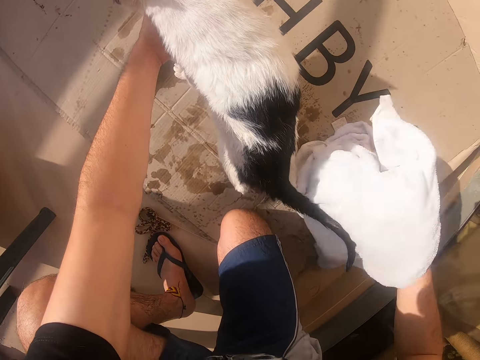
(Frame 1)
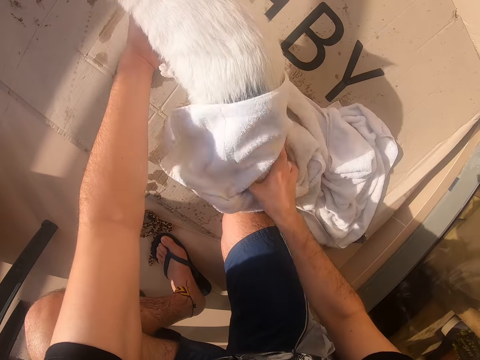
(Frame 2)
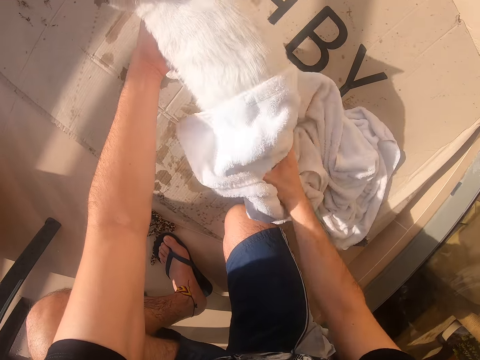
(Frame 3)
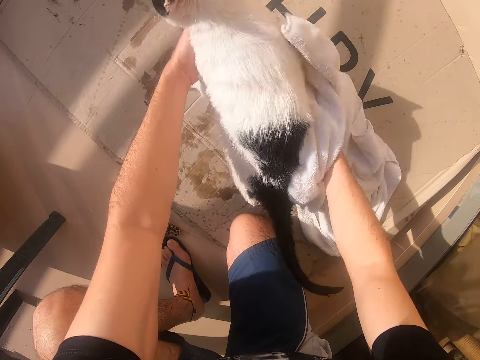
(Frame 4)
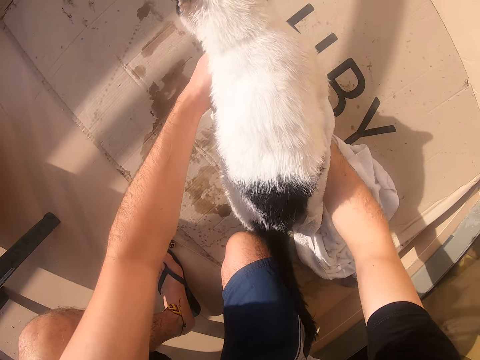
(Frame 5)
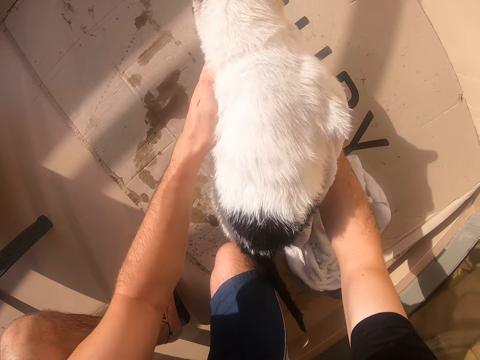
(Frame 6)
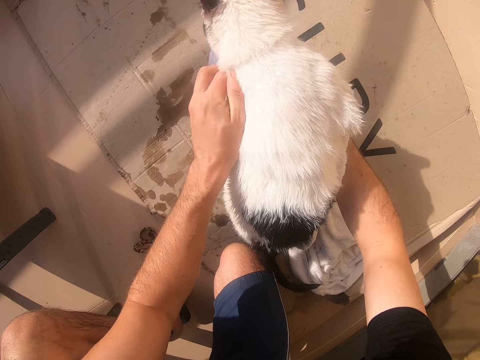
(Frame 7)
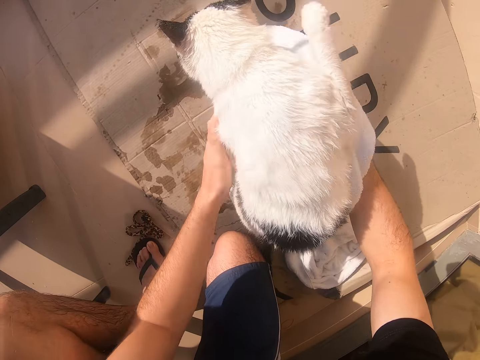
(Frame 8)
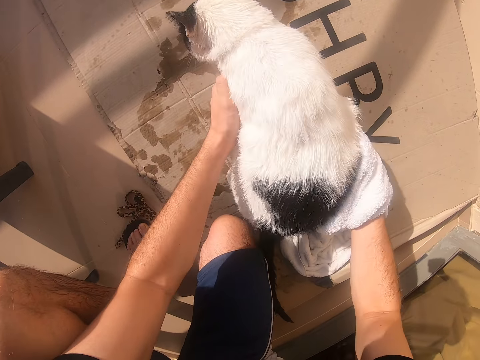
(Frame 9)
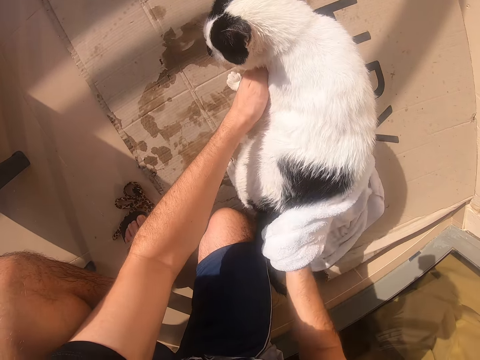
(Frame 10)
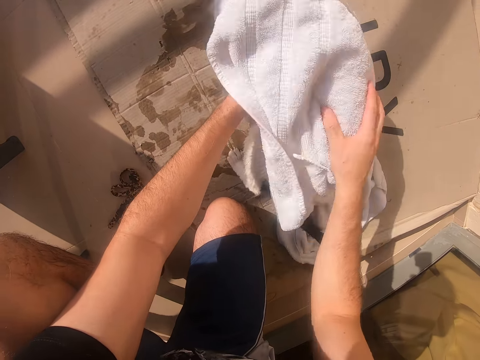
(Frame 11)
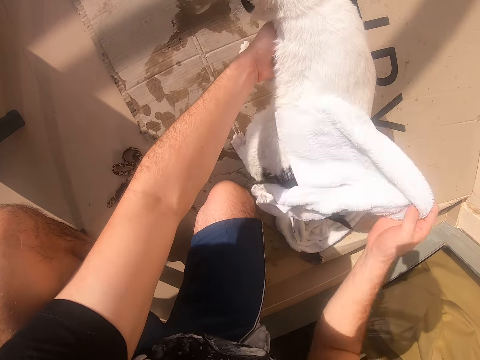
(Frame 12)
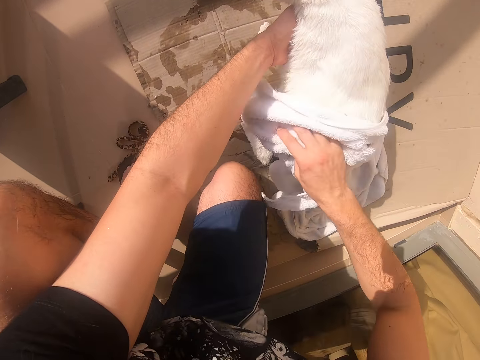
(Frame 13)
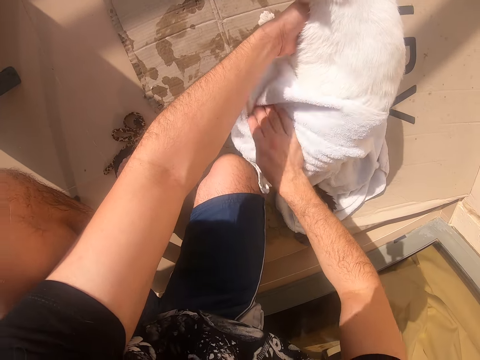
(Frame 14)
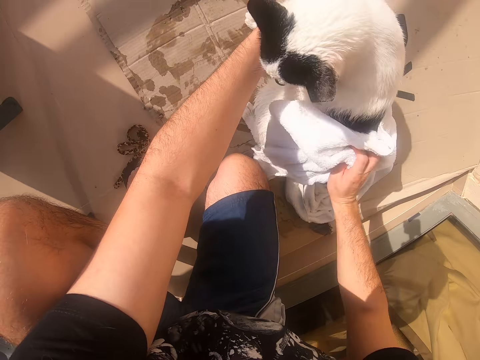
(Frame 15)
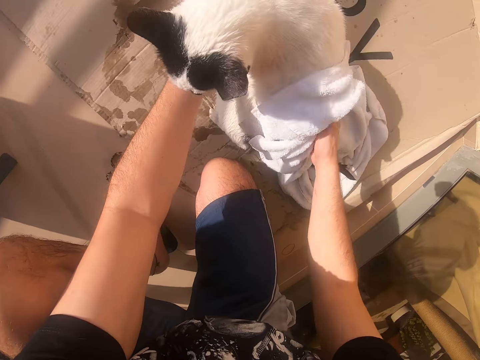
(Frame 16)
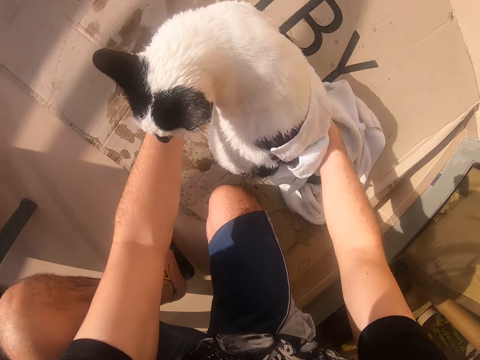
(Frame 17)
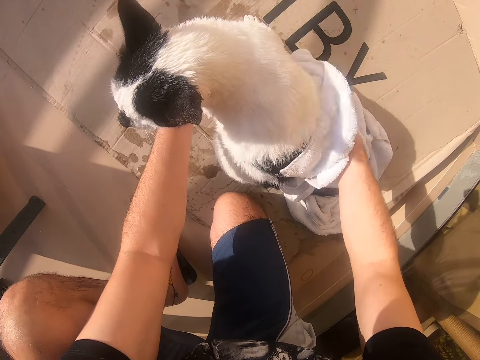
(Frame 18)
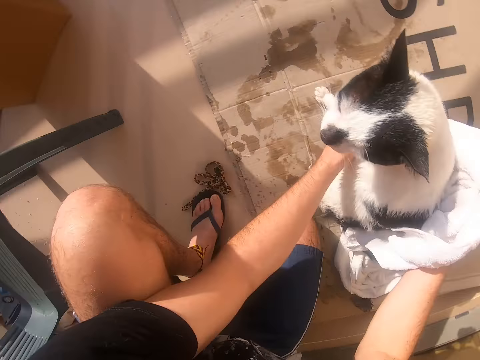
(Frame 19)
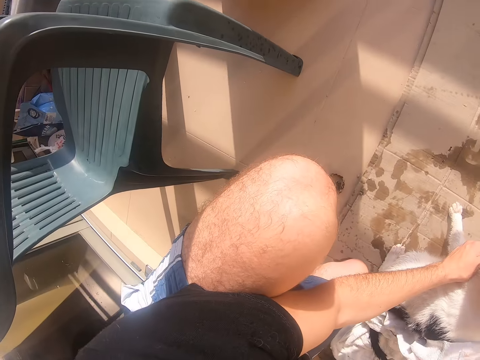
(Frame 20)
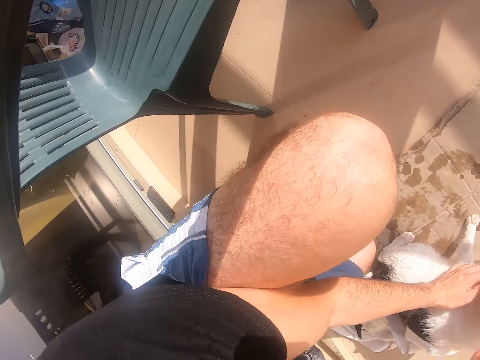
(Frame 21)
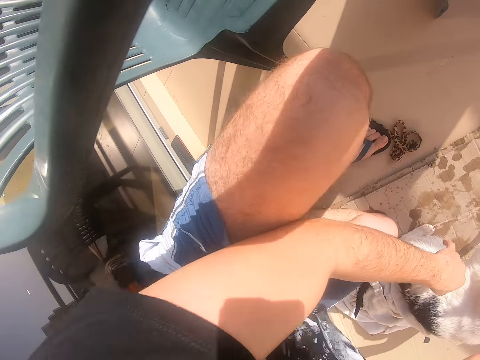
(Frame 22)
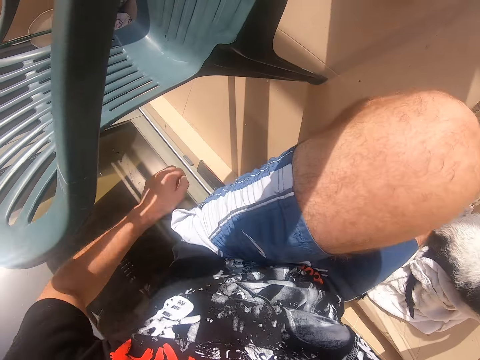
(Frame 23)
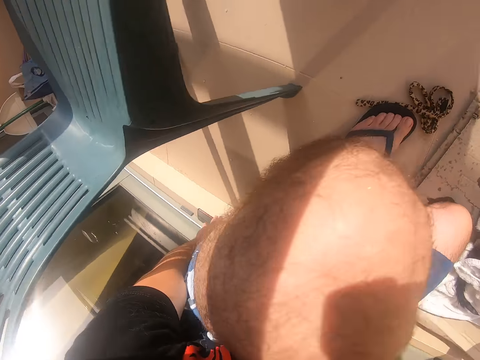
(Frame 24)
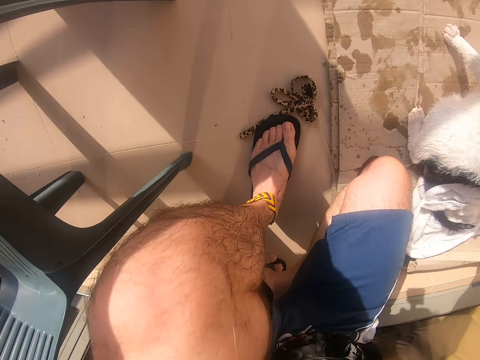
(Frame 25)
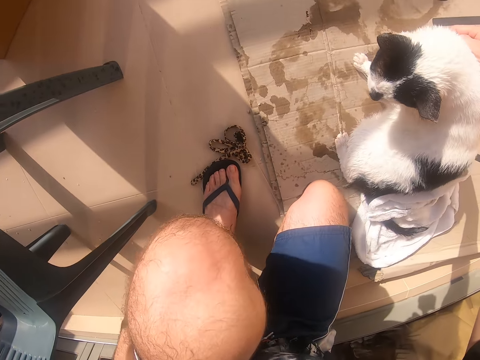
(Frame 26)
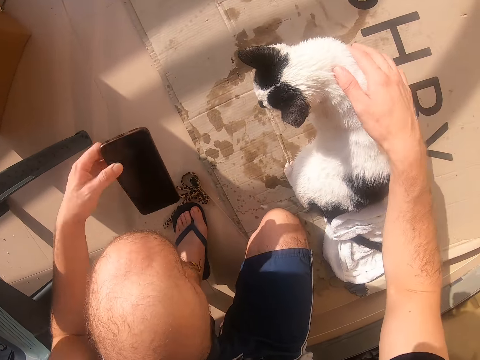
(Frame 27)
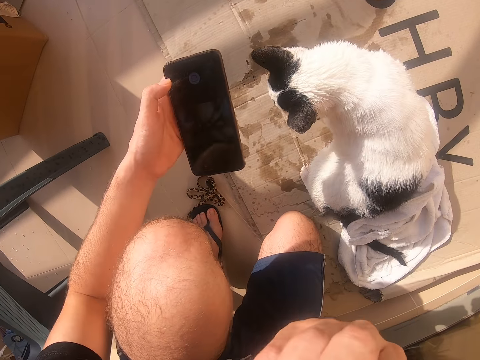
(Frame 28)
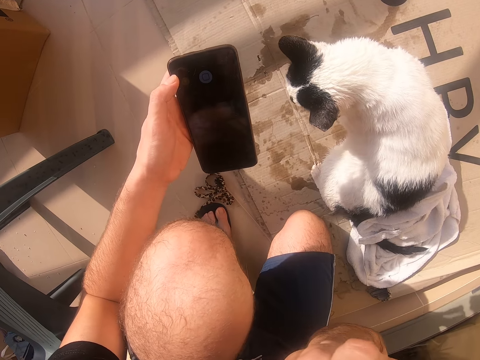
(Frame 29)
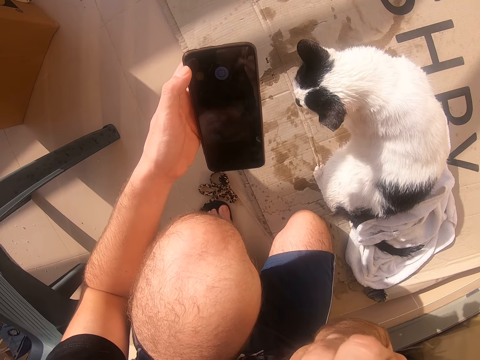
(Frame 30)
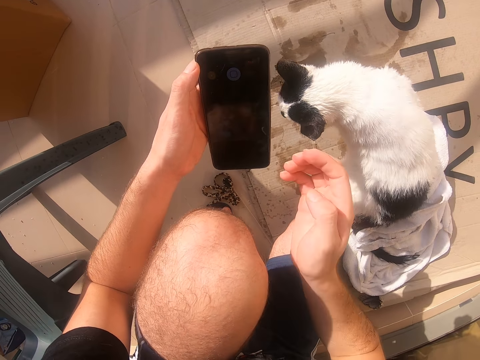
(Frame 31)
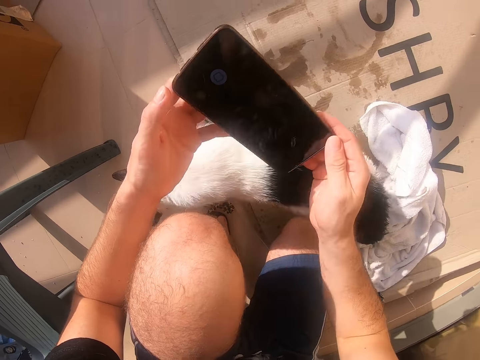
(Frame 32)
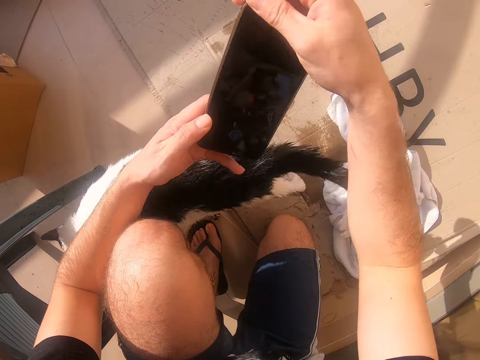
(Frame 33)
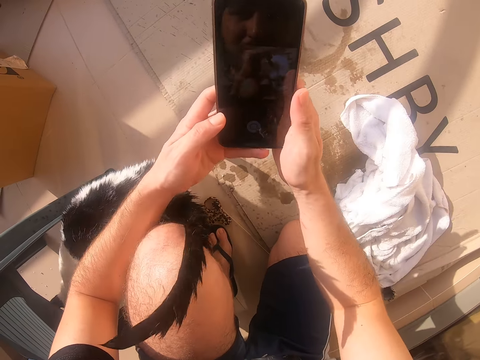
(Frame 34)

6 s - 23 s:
The camera wearer wipes the cat with a towel. They look around. They move the left hand. They look around. They lift a phone. They lift the right hand. They look at the phone. They move the left hand. They turn the phone. They move the right hand.

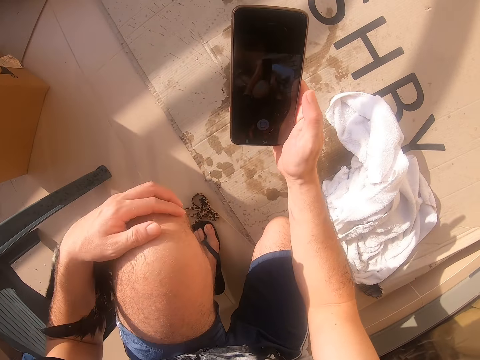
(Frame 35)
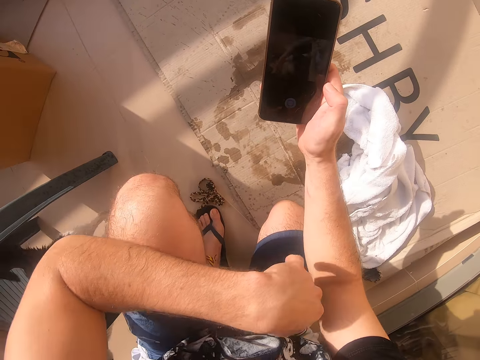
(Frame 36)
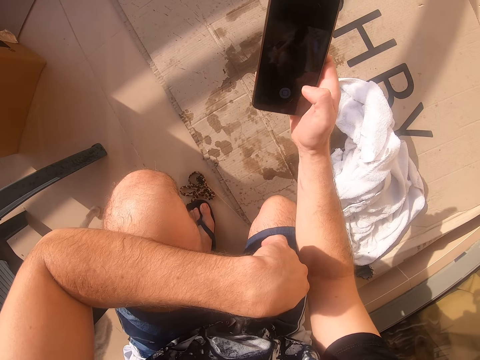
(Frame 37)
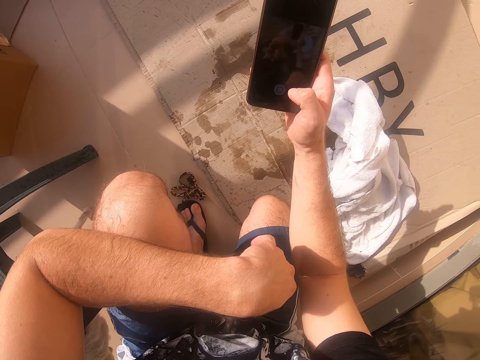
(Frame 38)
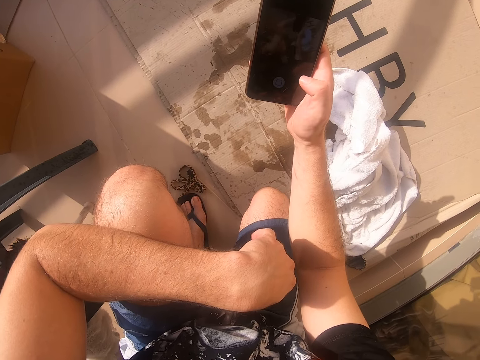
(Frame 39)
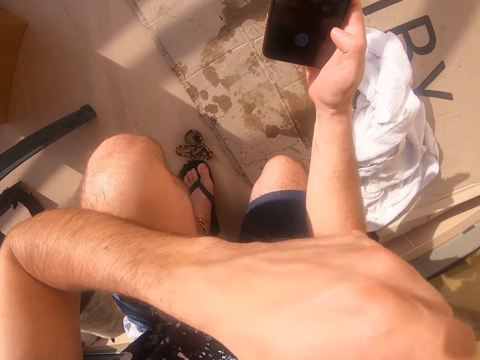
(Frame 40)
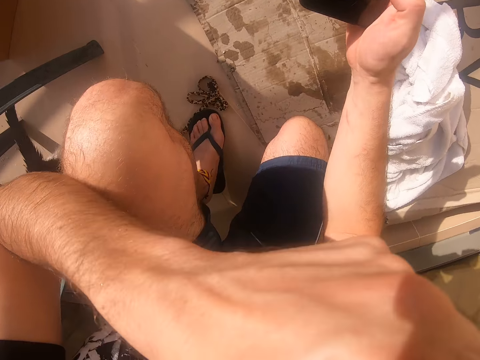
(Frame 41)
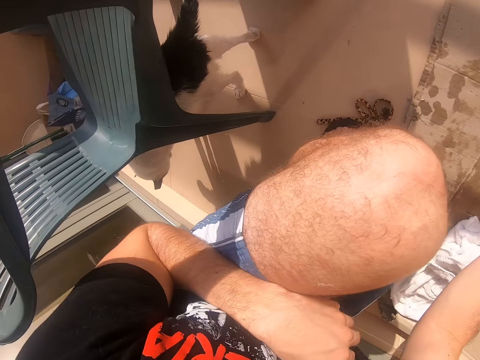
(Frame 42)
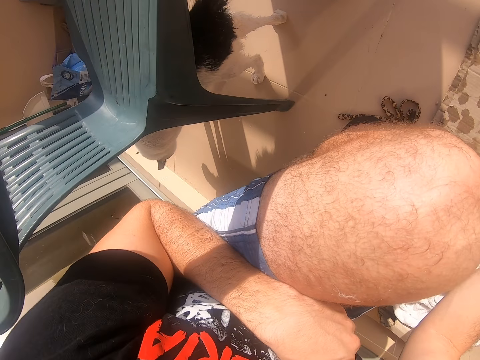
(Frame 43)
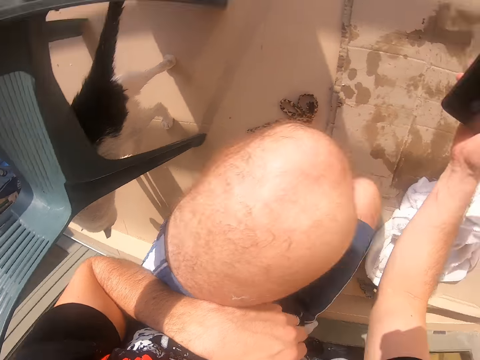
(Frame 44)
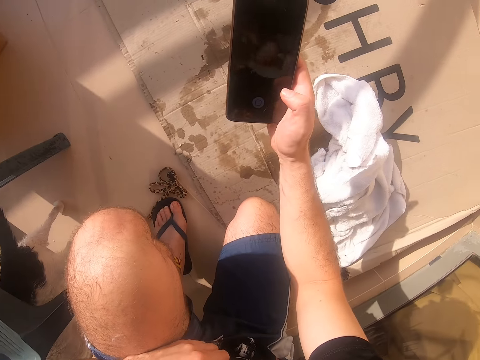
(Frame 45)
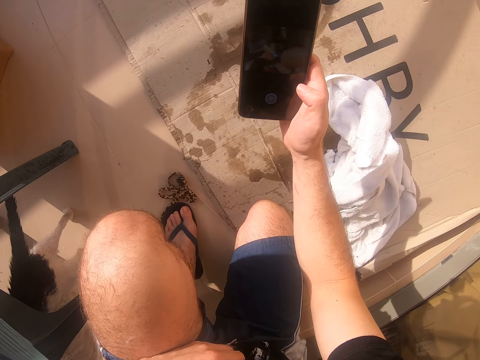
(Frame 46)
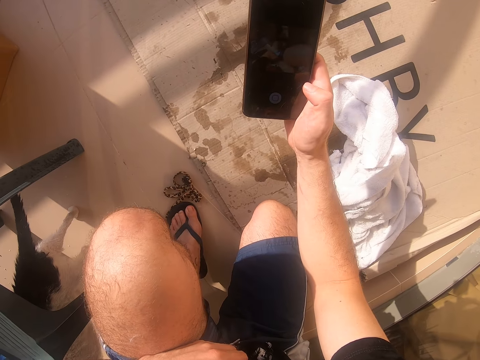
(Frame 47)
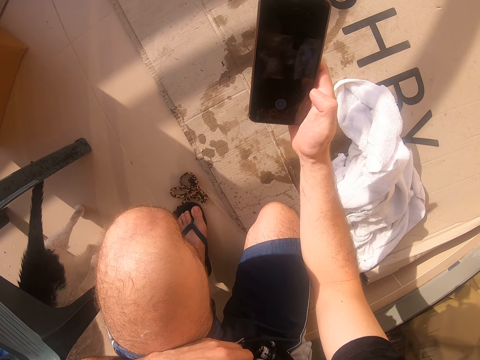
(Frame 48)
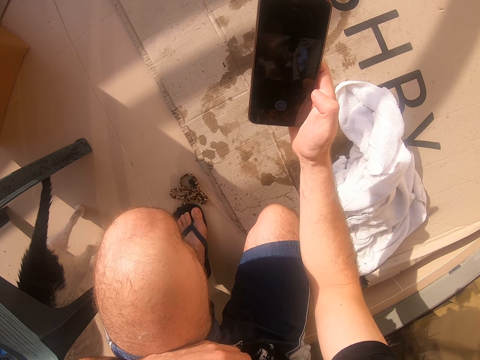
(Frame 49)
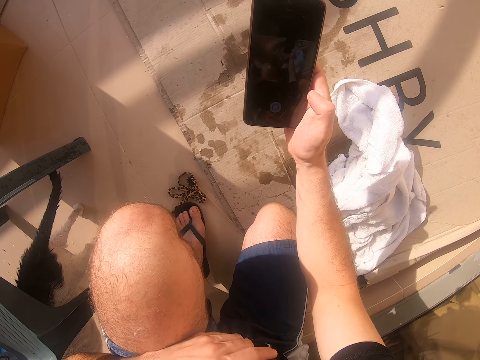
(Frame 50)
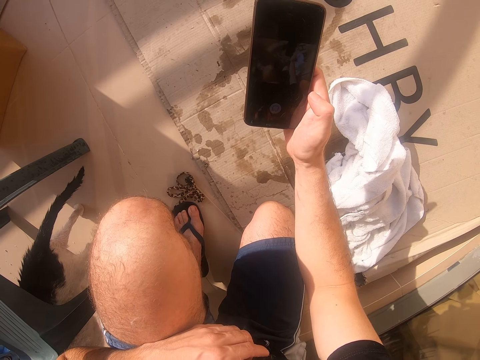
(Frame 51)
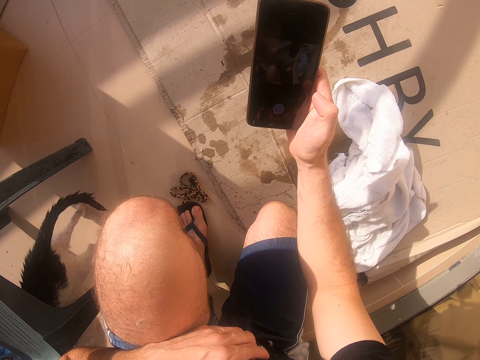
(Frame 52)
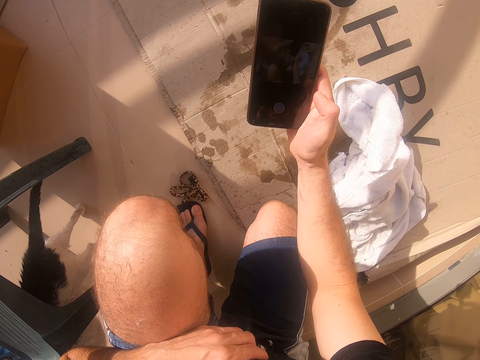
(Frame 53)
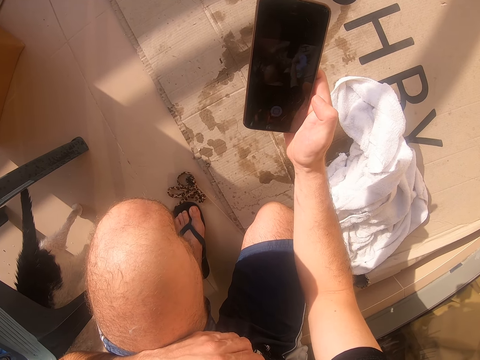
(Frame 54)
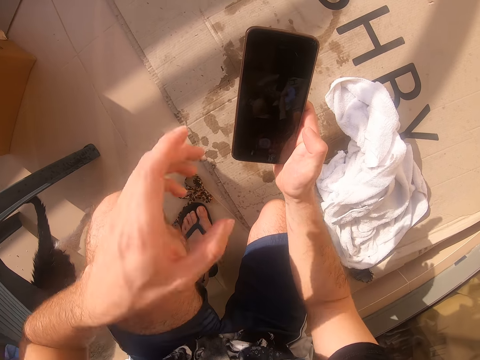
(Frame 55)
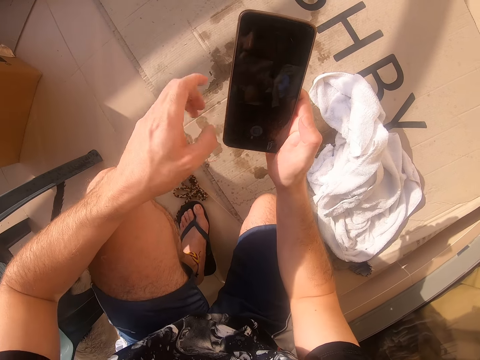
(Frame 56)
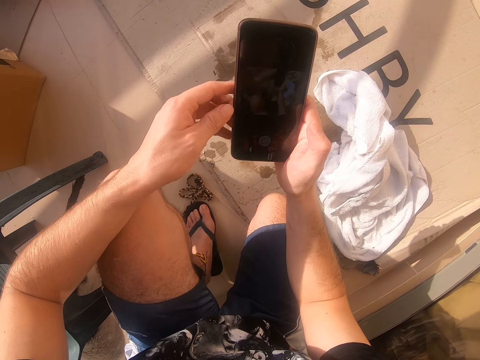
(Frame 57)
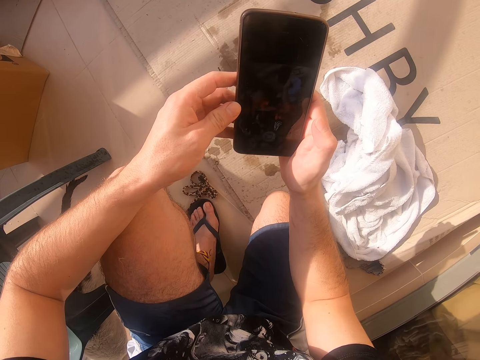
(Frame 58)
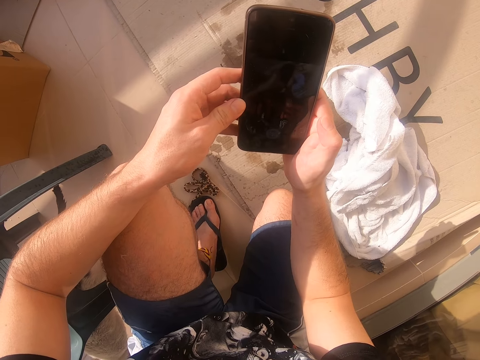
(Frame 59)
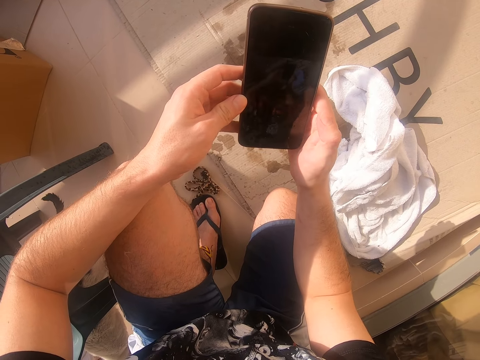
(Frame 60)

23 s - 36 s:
The camera wearer moves the left hand. They look at the phone. They operate the phone. They lift the left hand and move the left hand. They look at the cat. They look at the phone. They move the left hand. They look at the phone.
